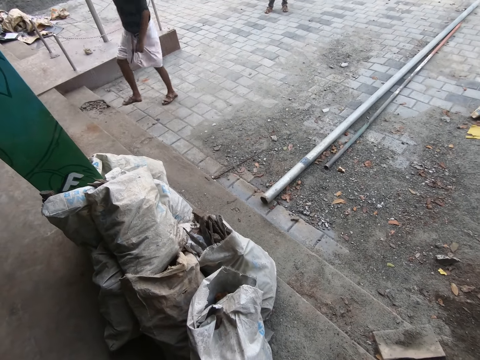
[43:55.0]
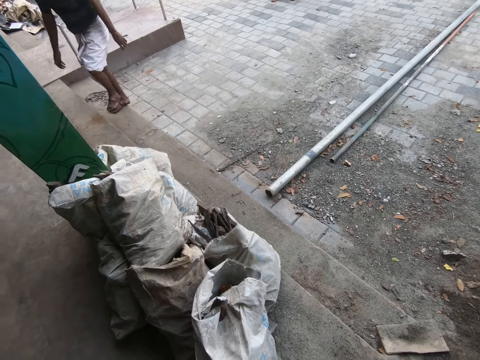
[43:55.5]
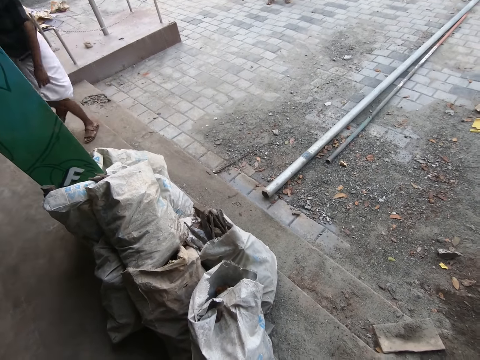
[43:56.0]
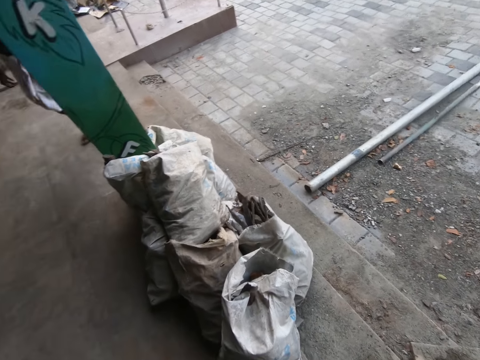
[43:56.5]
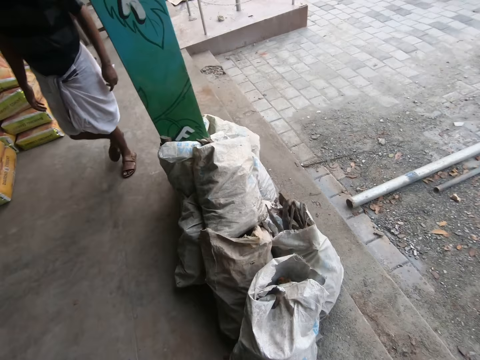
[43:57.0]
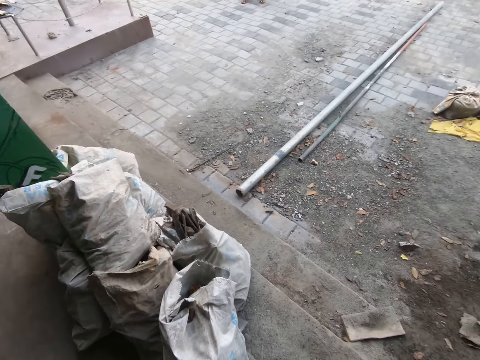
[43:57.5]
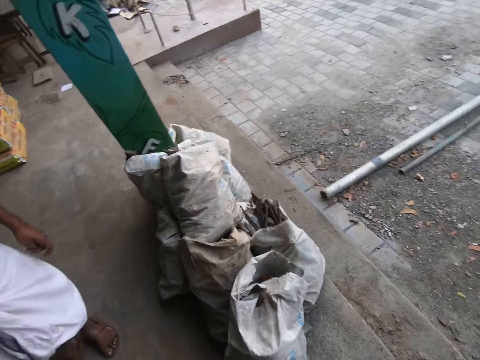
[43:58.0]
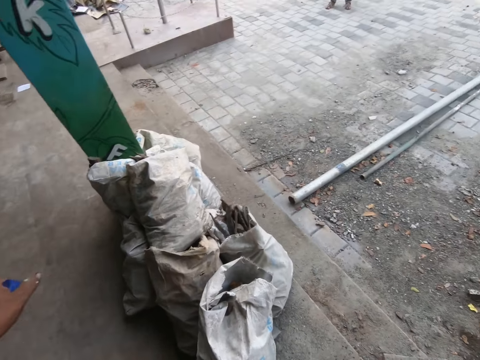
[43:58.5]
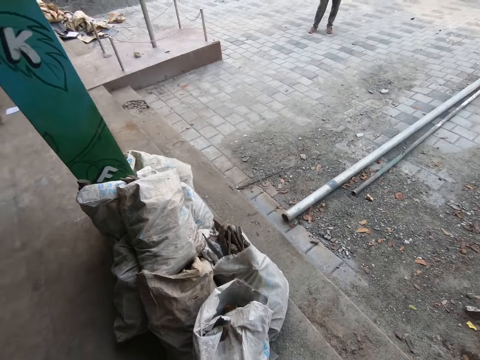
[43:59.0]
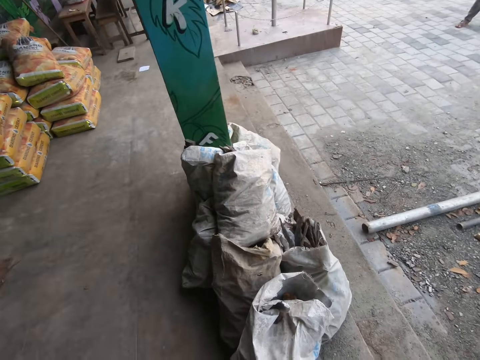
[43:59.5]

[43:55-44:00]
A man stands beside the camera wearer.
